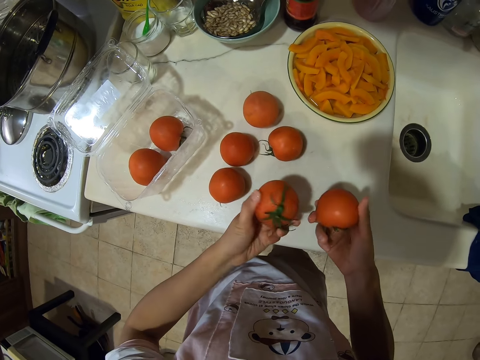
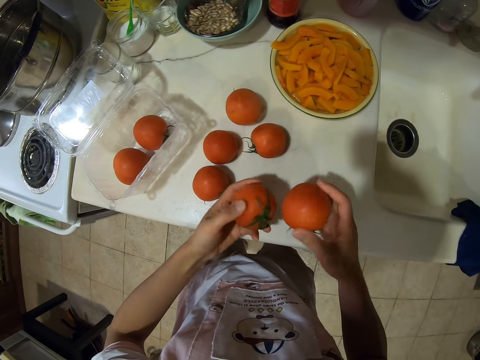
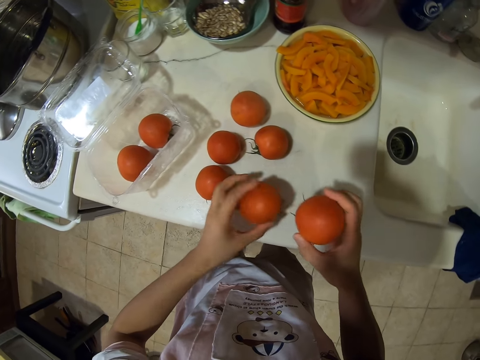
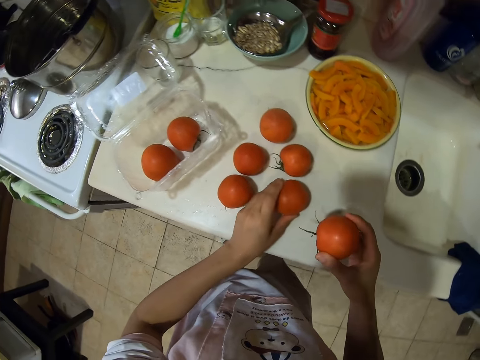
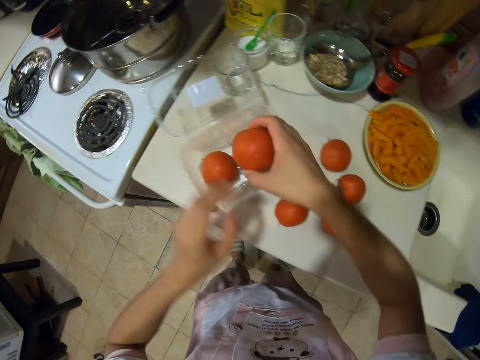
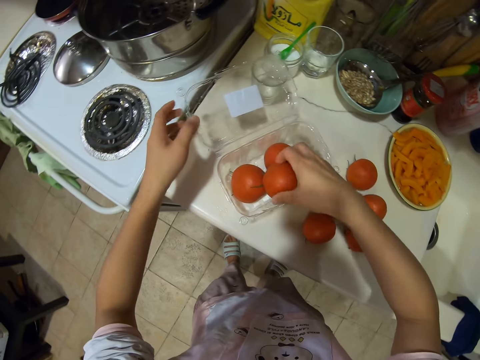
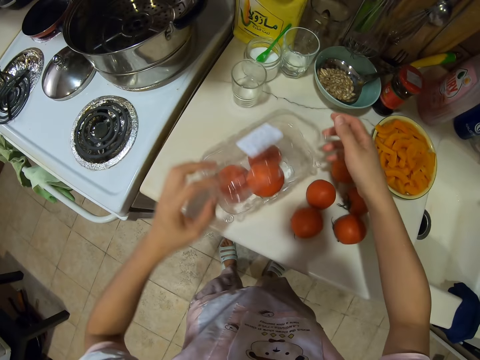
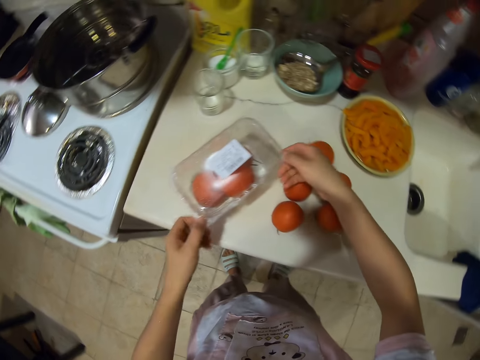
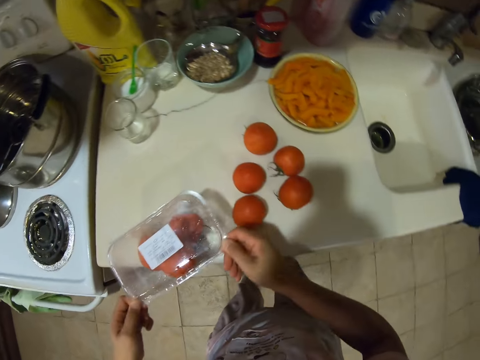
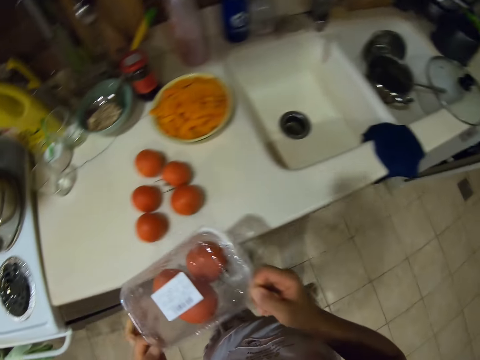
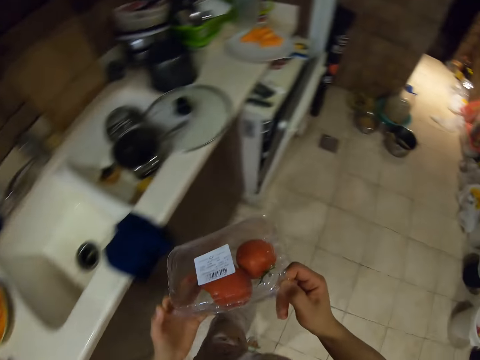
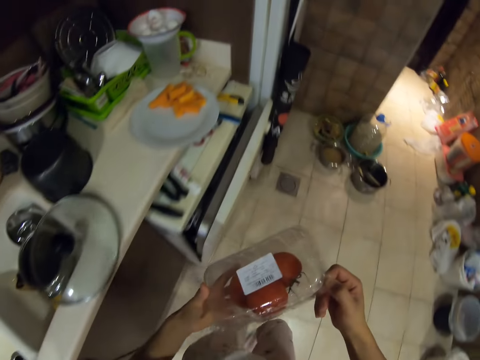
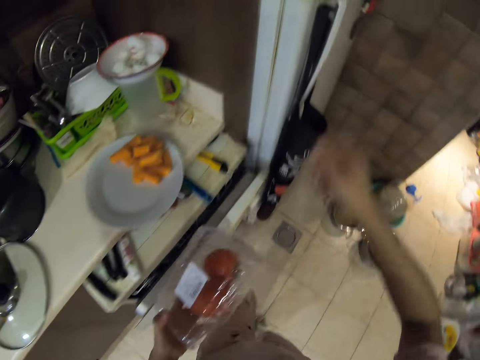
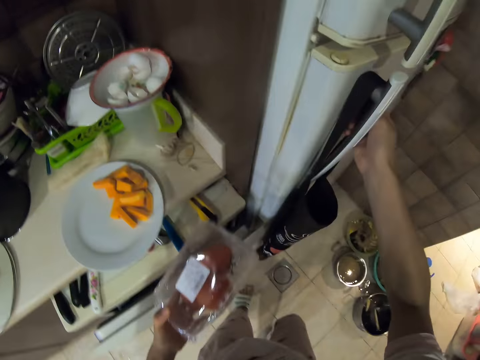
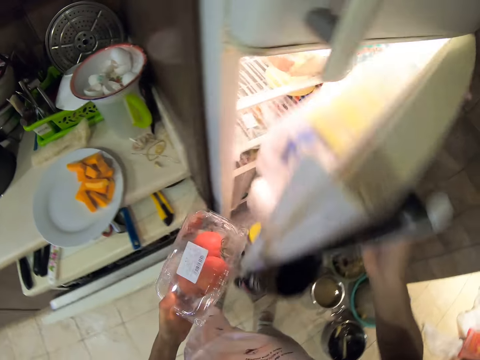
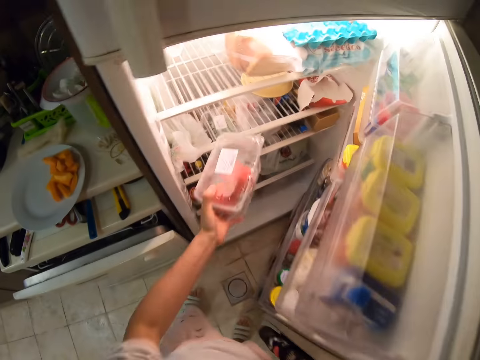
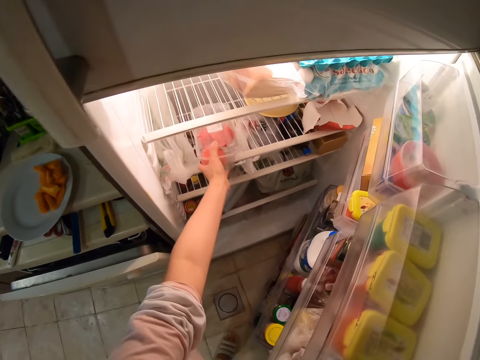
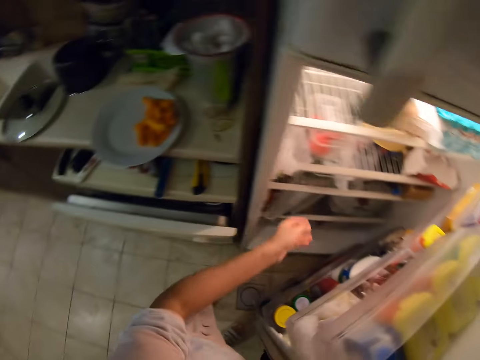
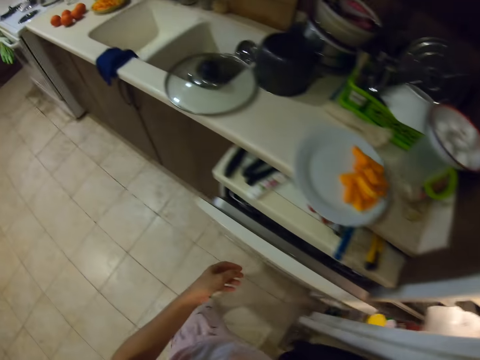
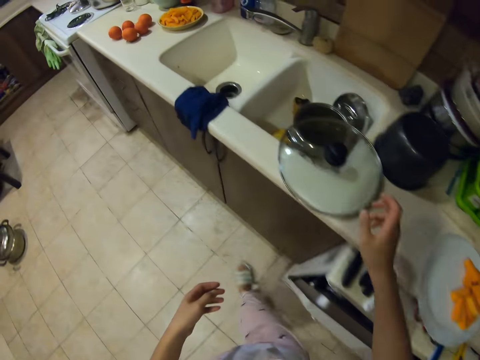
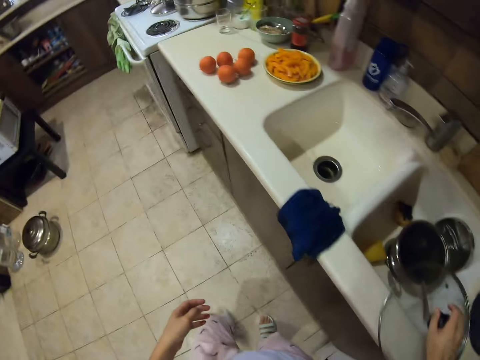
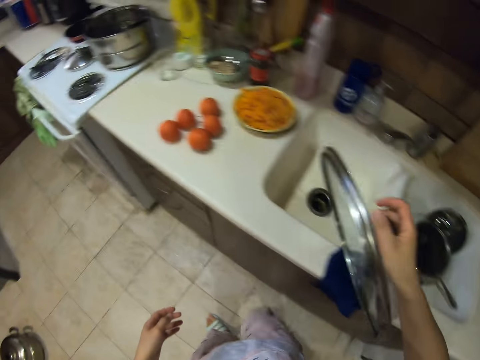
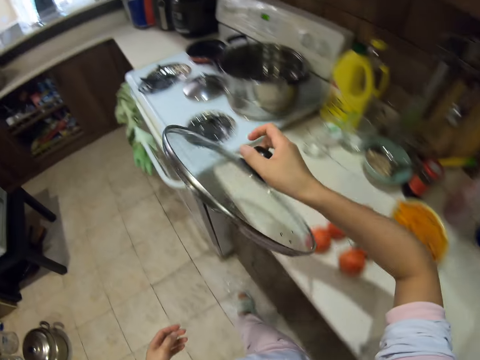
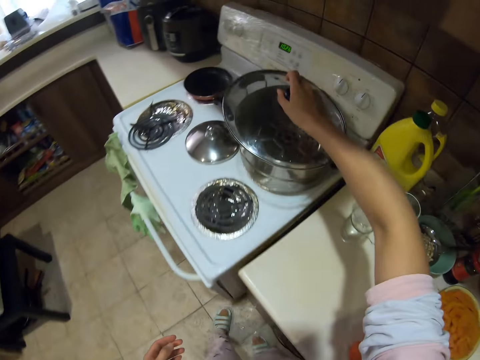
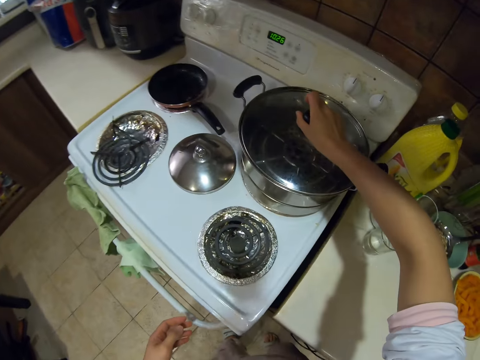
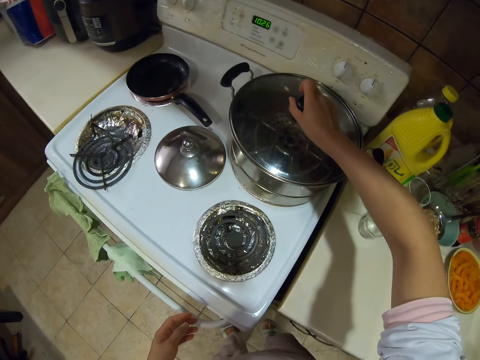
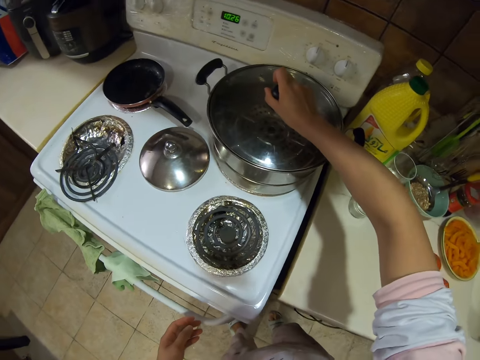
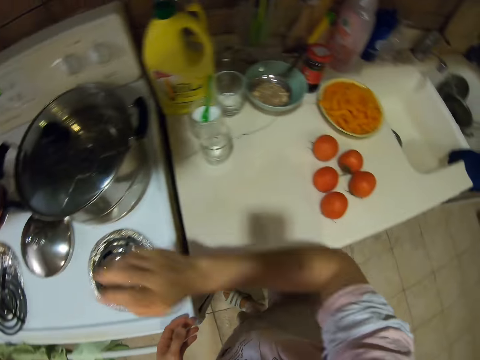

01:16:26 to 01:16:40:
The camera wearer puts the tomatoes in a storage container or tray. They close the storage container, carry the tray and walk. They open the fridge, put the storage container in the fridge and close the fridge. They walk and take a lid. They cover the cooking pot.

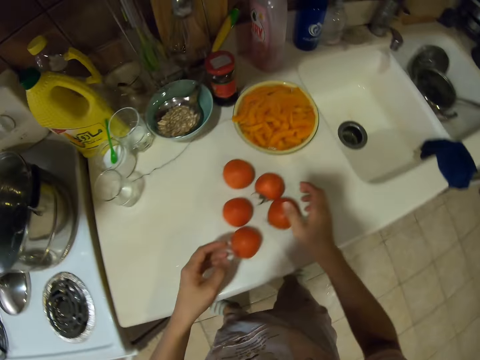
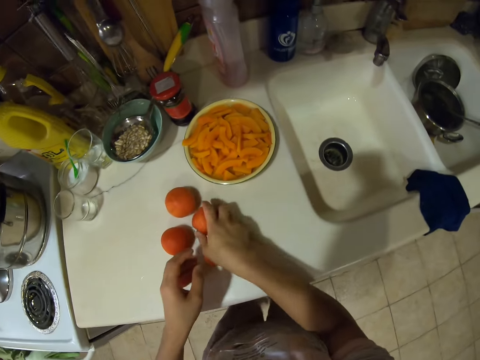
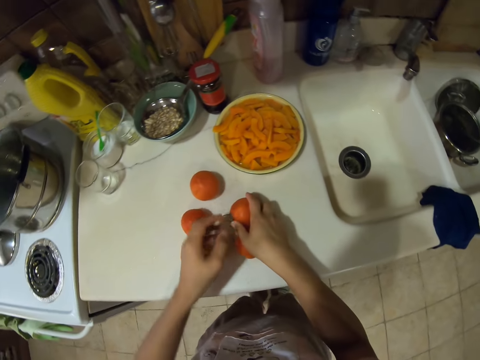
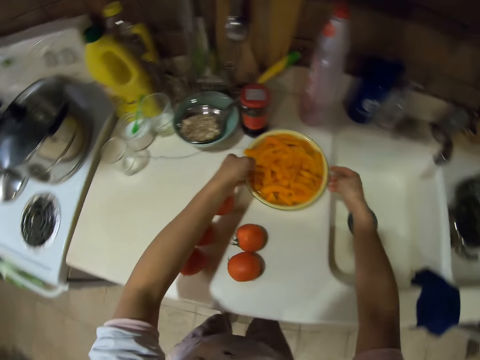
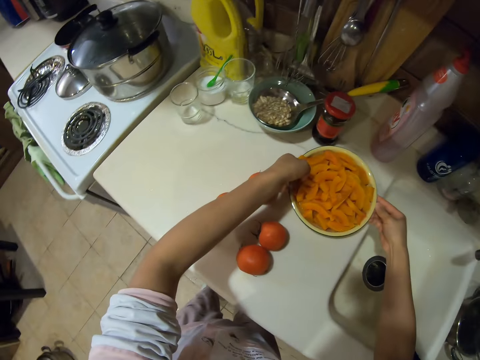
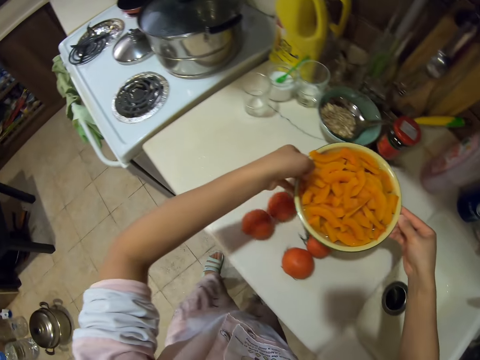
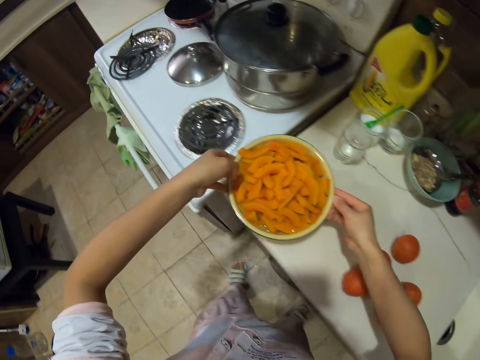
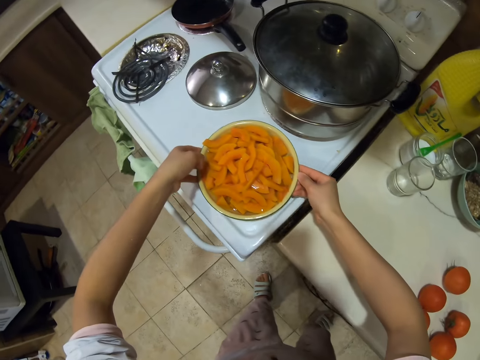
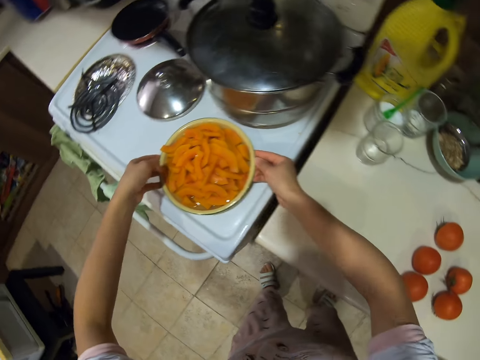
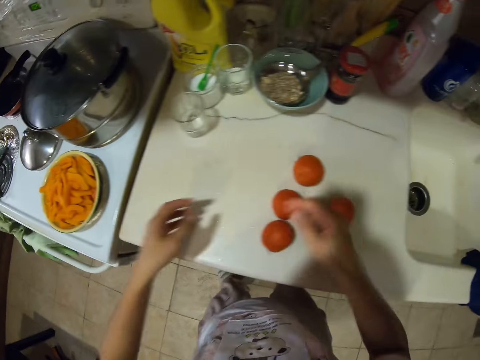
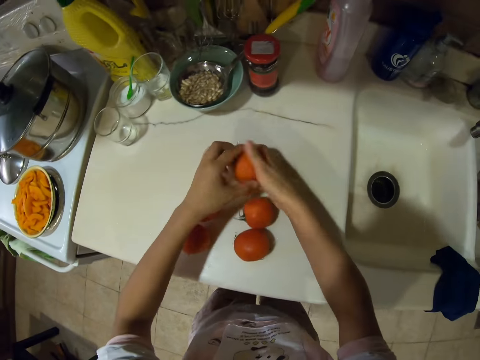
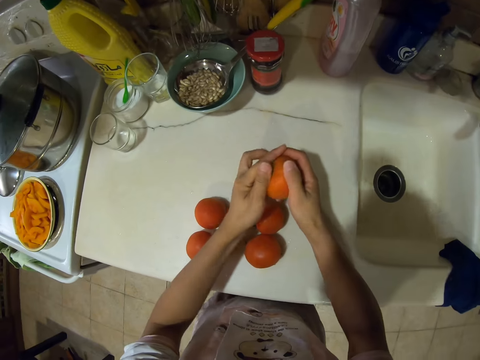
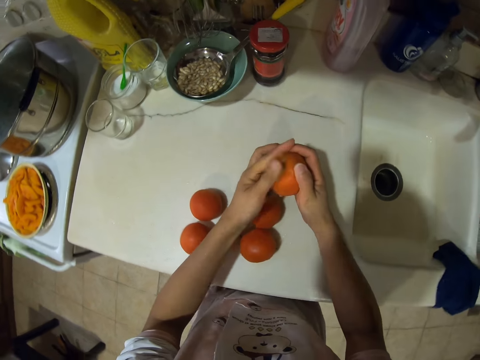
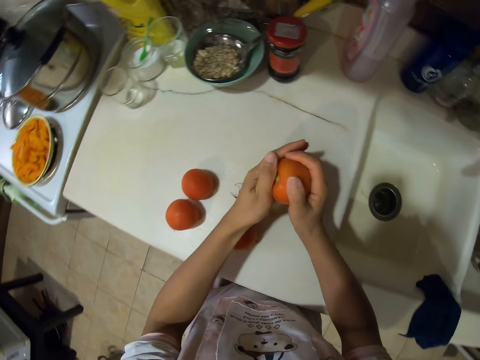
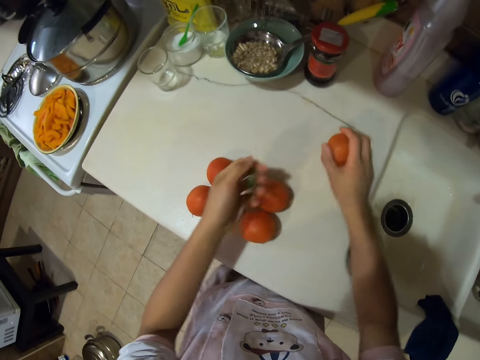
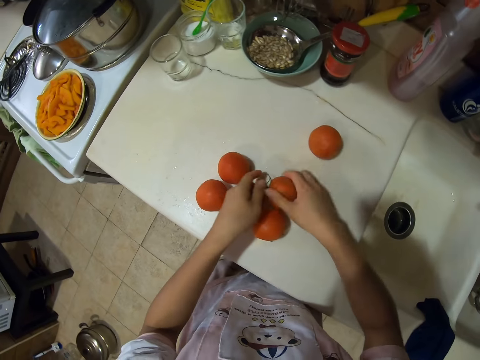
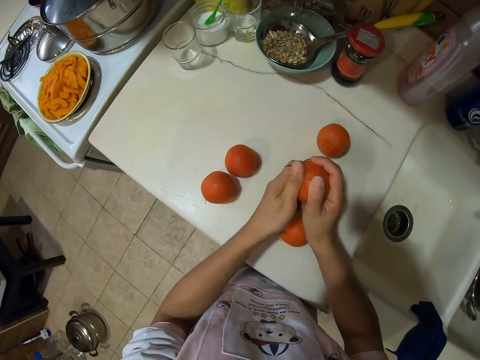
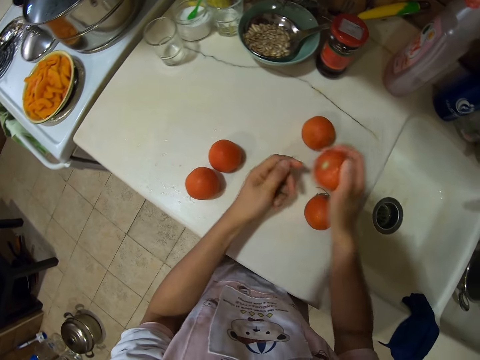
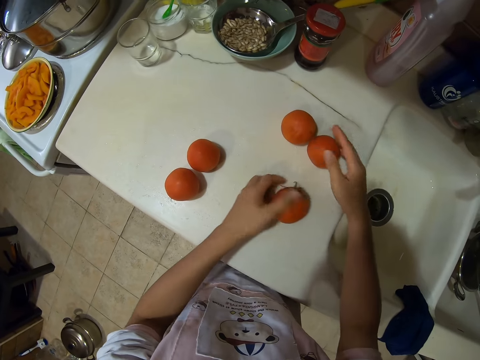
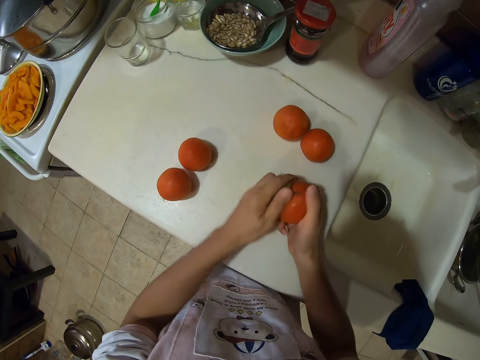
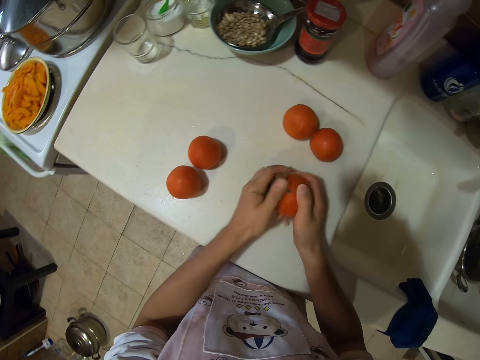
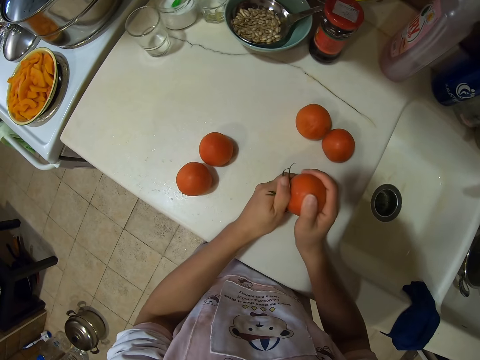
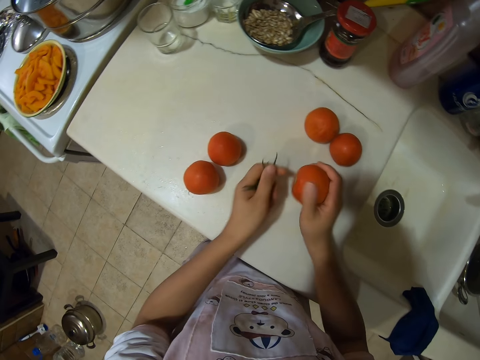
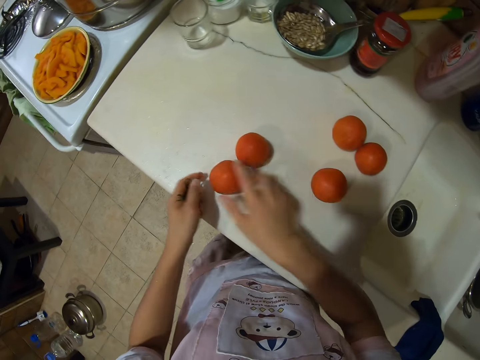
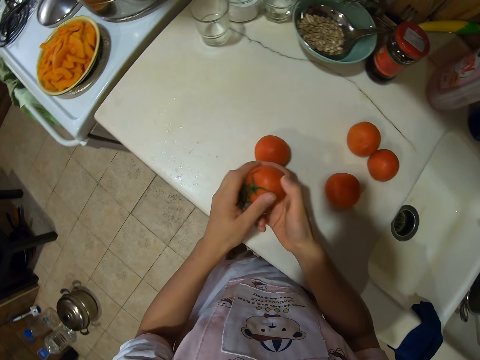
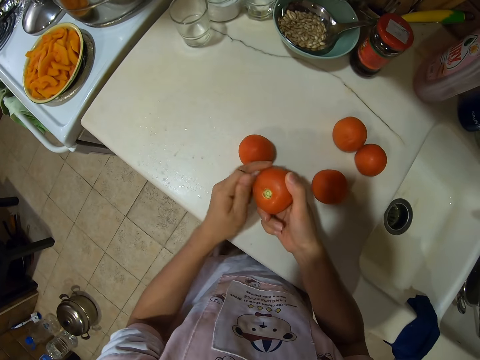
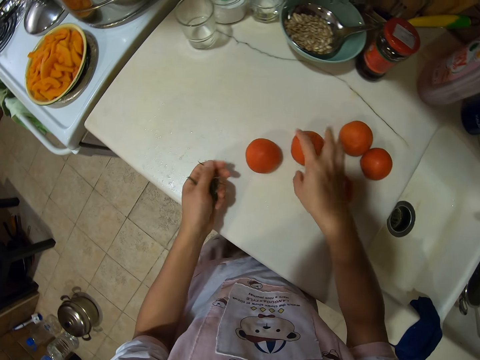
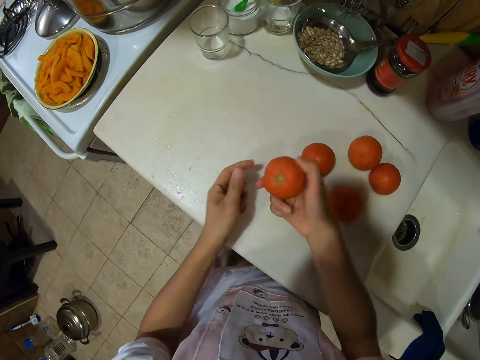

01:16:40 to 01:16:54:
The camera wearer picks the tomatoes and leaves the tomatoes. They carry the pot. They place a bowl with pumpkins on the gas cooker. They remove the stalks on the tomatoes.
